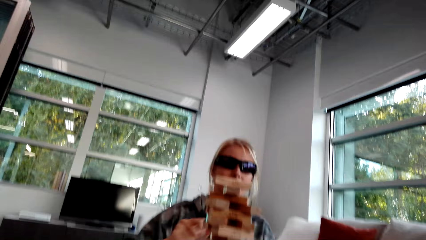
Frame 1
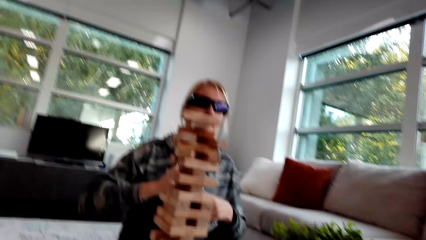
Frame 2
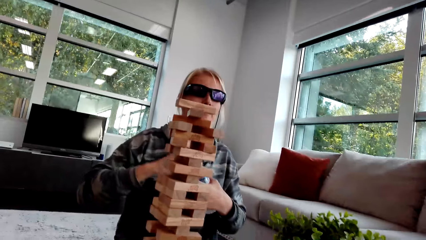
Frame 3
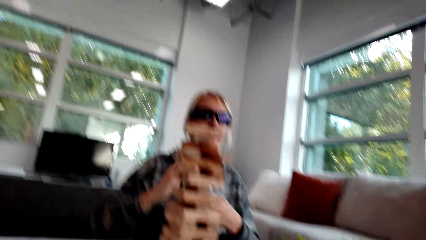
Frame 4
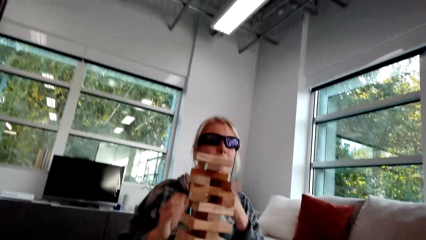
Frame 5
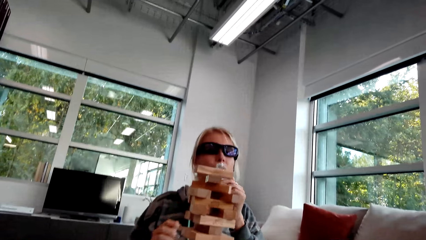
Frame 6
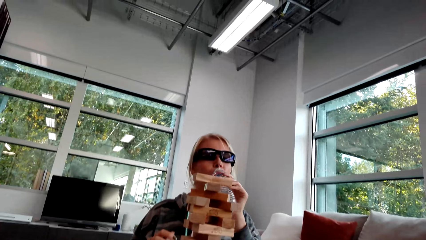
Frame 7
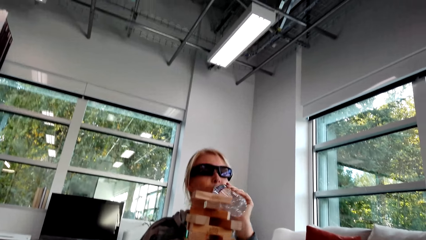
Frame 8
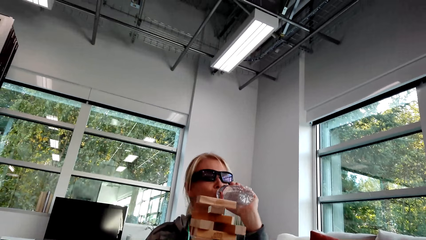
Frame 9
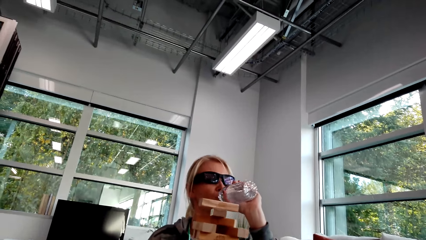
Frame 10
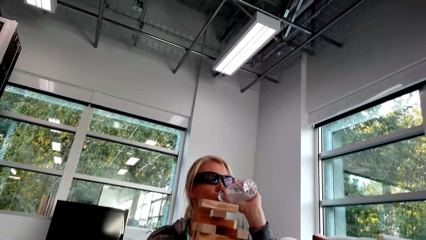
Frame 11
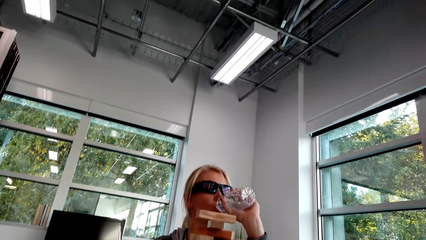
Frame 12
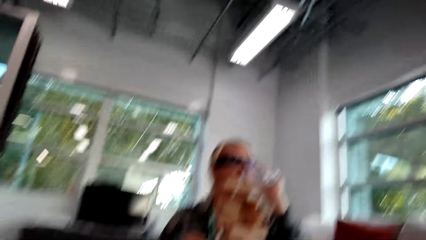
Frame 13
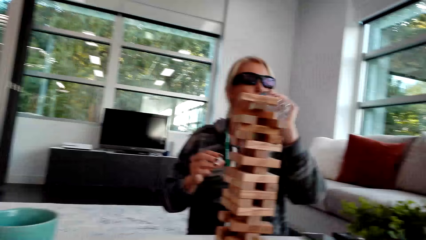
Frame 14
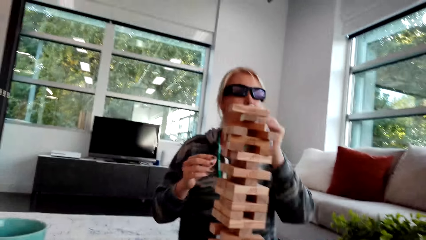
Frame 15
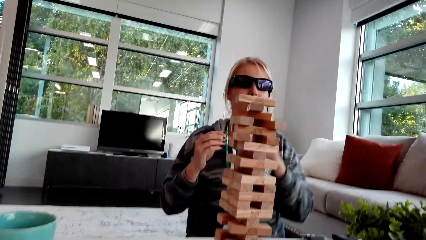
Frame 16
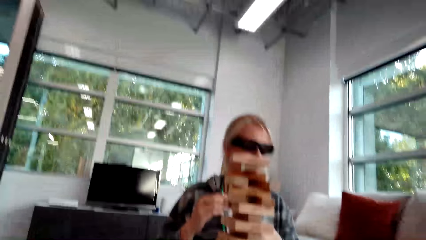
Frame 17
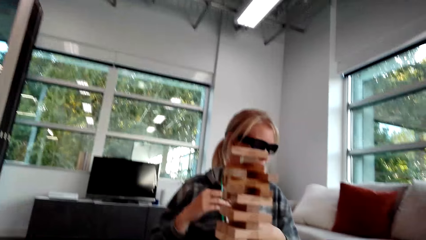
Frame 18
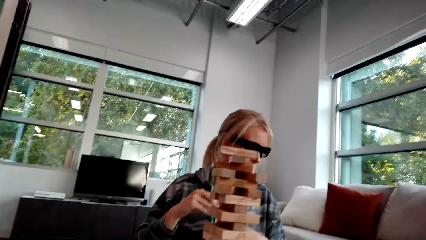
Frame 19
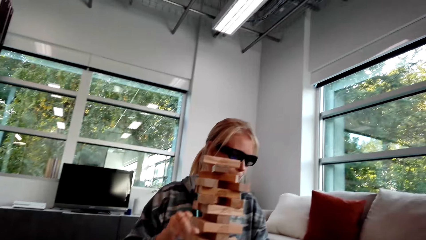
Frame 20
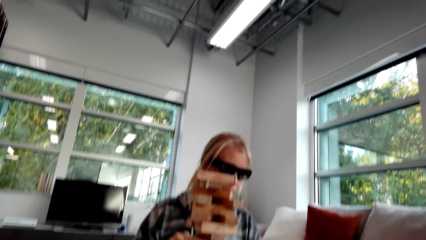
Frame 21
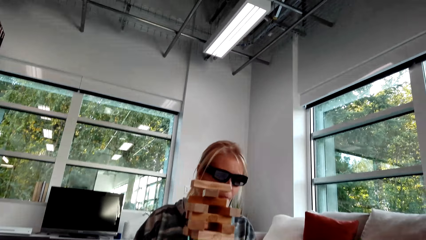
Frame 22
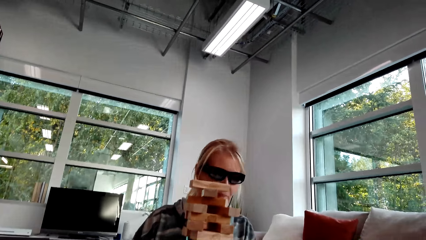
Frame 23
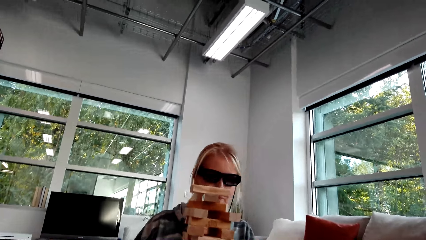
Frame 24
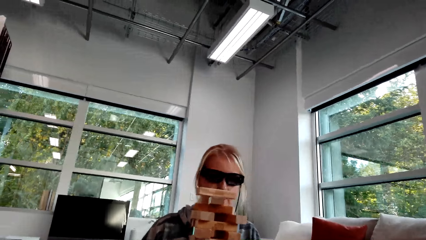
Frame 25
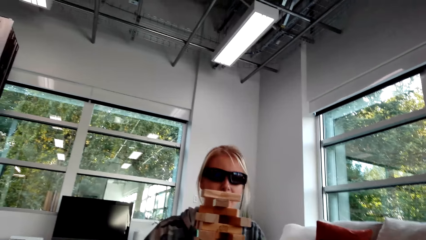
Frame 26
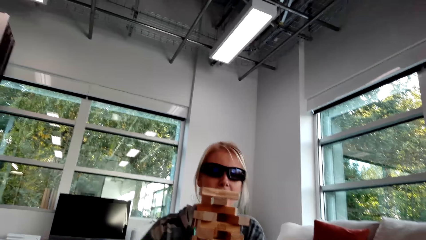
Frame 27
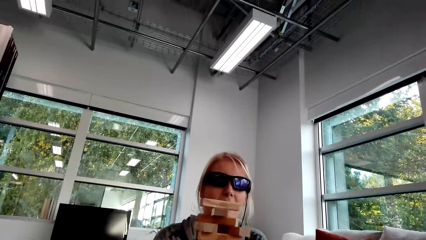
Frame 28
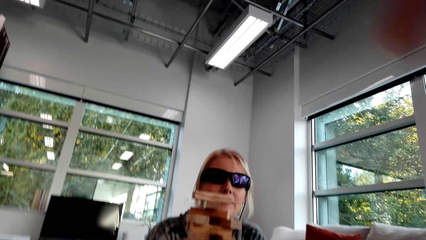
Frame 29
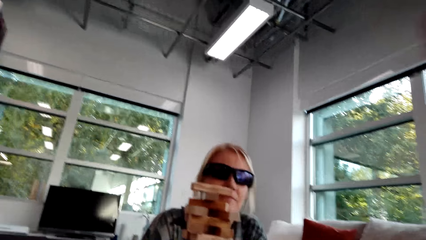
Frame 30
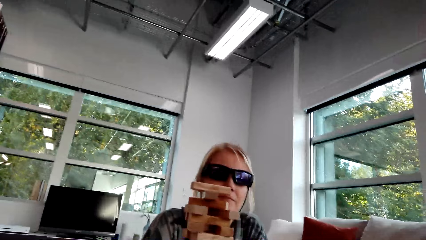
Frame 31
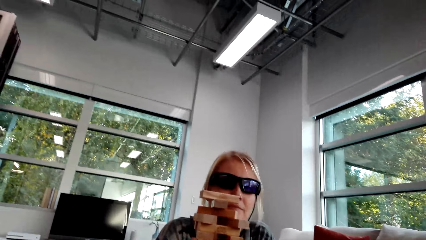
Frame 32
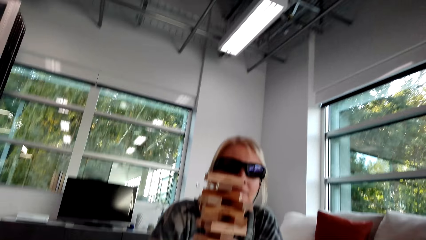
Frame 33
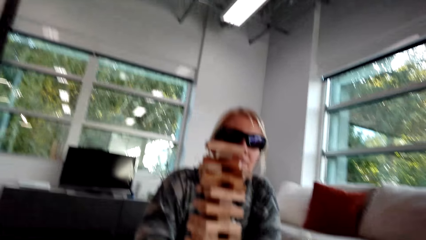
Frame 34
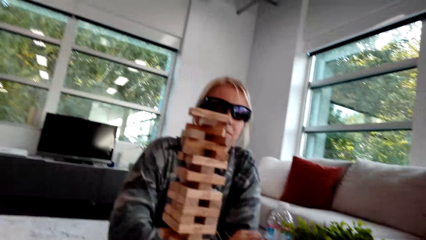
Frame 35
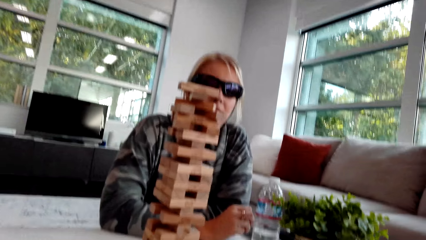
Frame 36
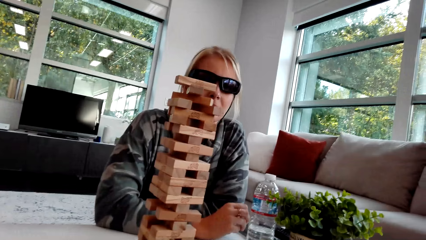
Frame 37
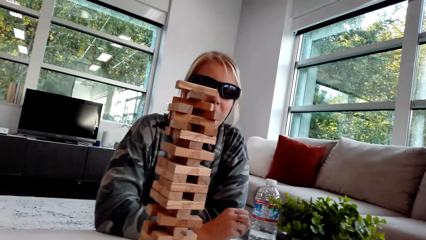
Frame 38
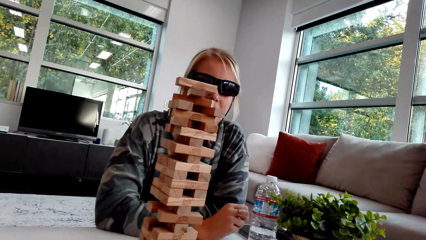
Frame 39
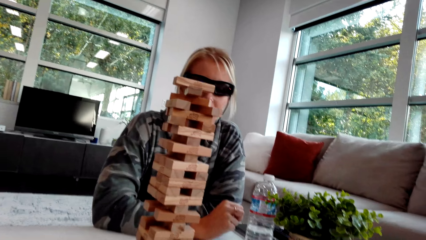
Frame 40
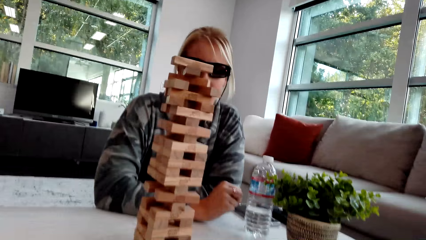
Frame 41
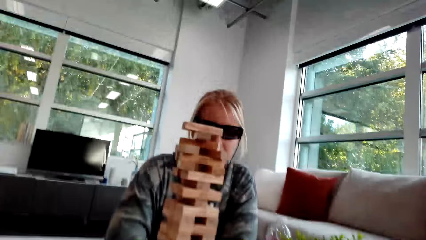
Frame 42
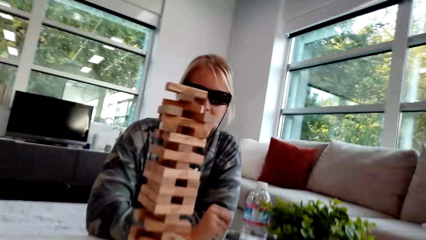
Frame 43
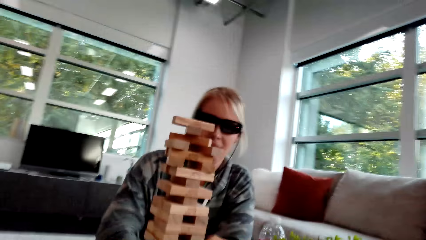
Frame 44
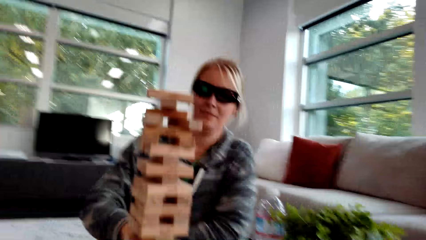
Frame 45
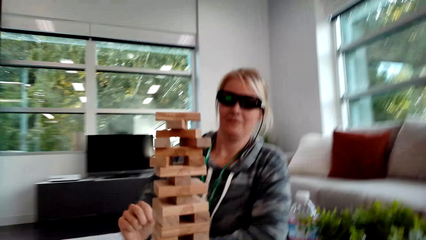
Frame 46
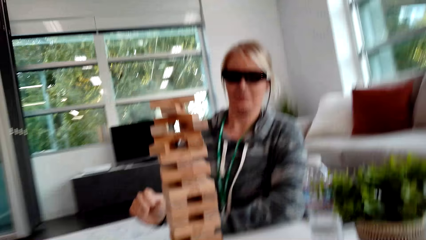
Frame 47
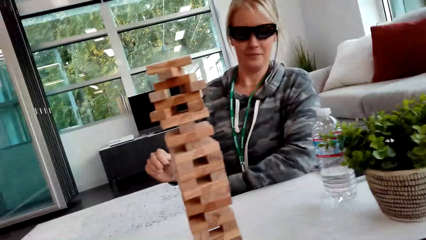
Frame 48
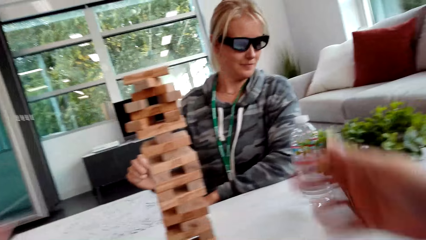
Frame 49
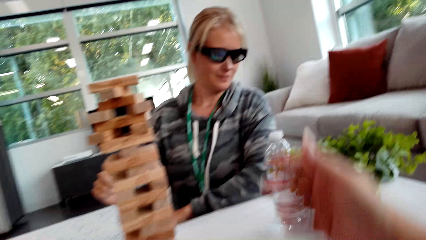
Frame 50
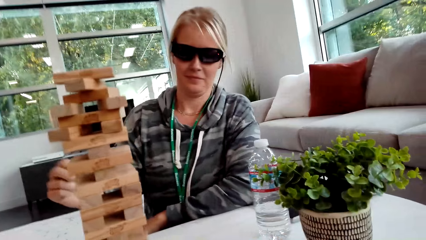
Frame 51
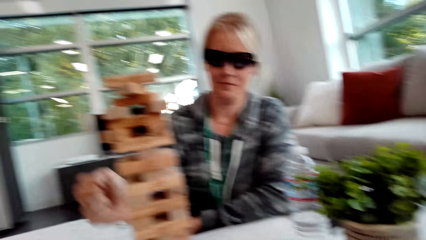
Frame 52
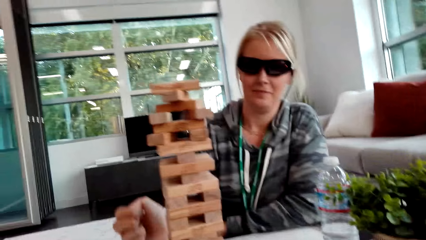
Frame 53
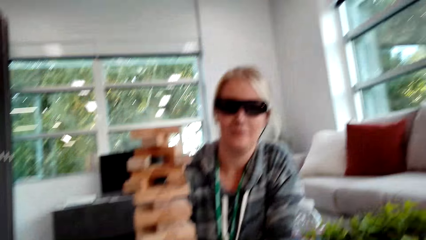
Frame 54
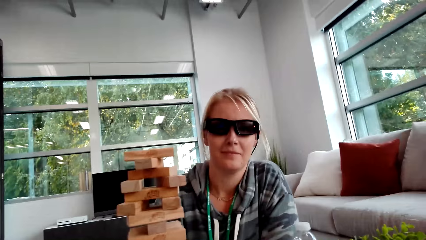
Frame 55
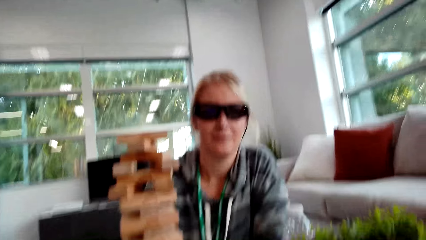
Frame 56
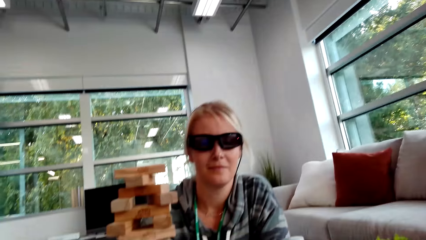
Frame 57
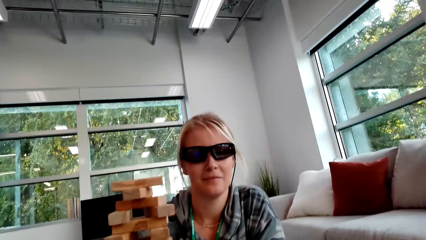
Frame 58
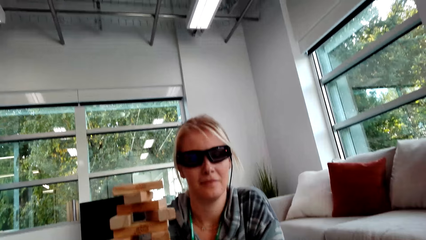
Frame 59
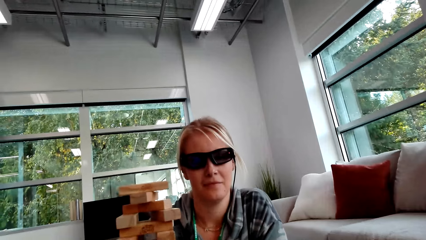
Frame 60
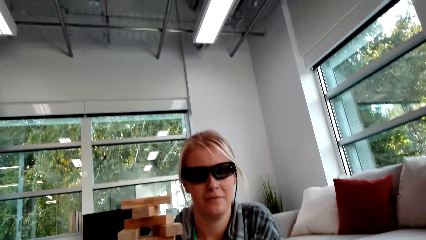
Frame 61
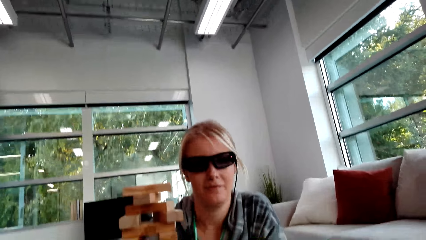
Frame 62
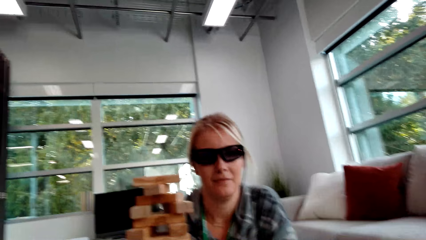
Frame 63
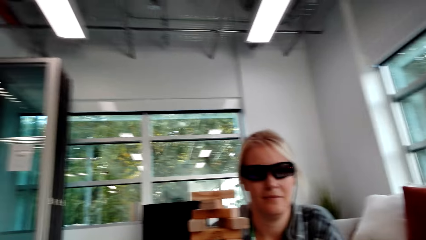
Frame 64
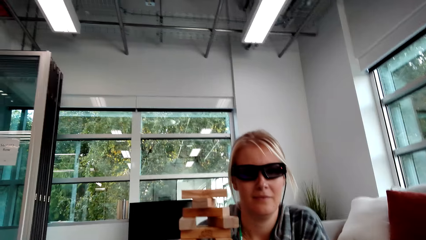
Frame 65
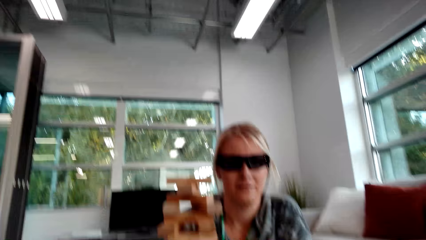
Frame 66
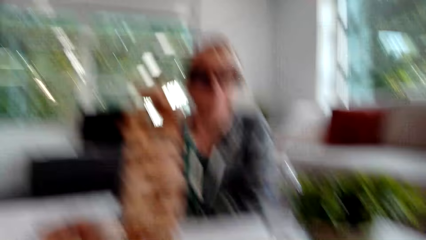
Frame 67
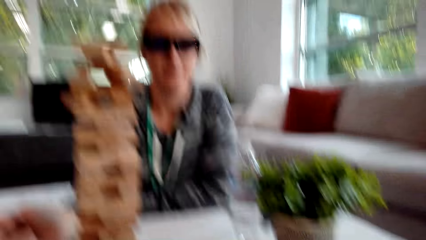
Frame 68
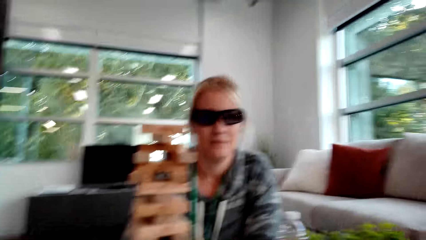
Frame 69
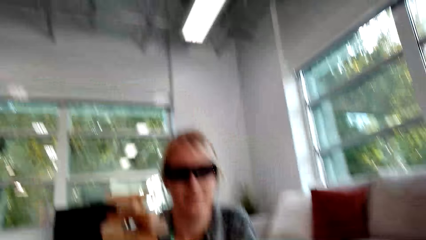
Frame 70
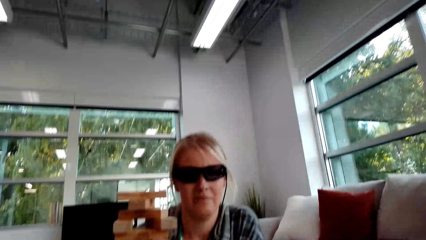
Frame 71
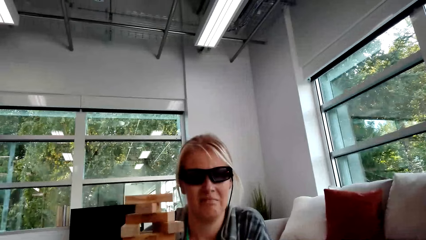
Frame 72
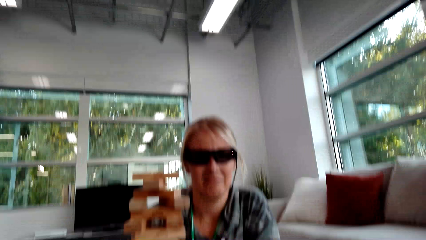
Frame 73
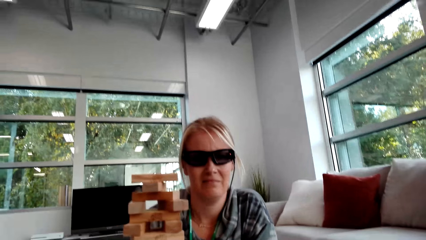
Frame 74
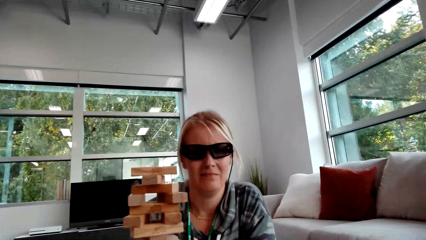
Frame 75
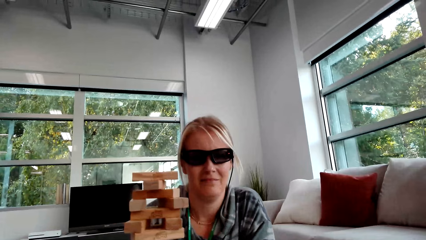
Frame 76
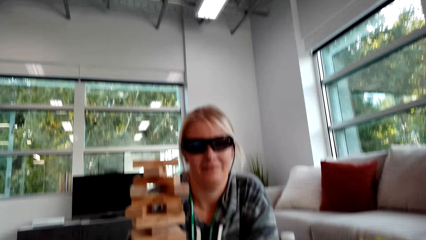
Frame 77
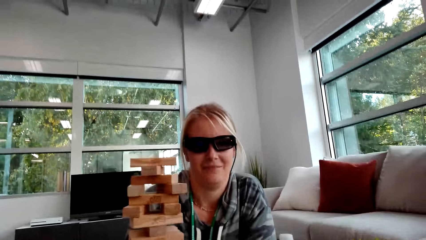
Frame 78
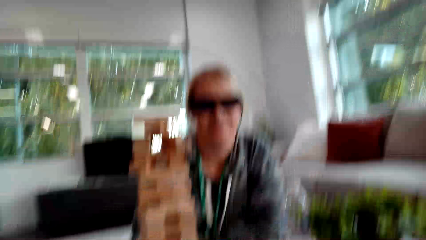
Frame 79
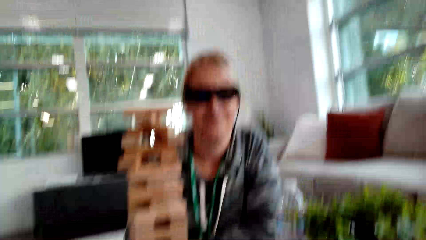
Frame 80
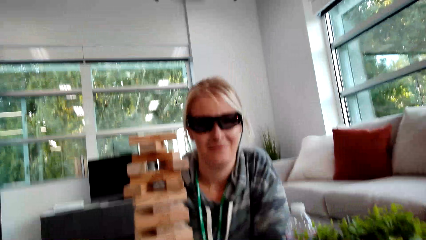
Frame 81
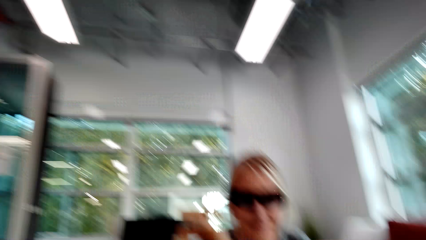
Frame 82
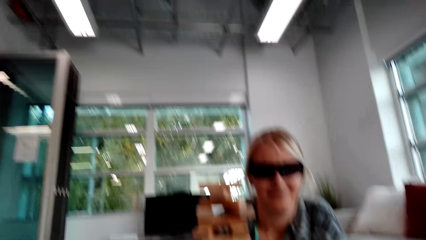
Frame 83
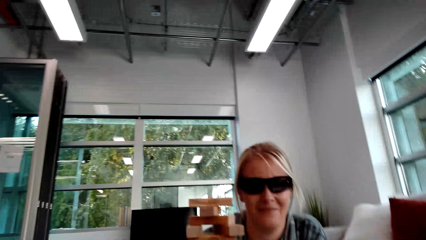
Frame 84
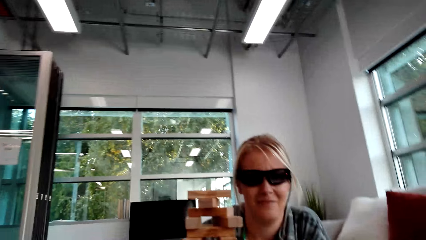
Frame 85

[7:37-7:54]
A woman picks up the bottle. The woman opens the water bottle and drinks water. The woman closes the bottle. The camera wearer moves the hand. They interact with the woman. They talk.
